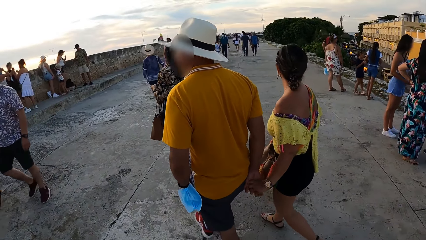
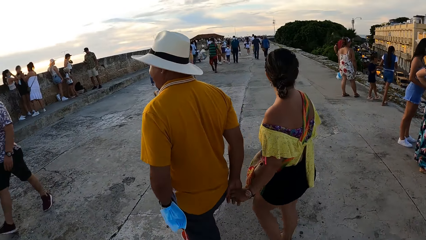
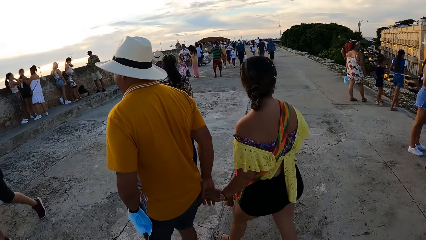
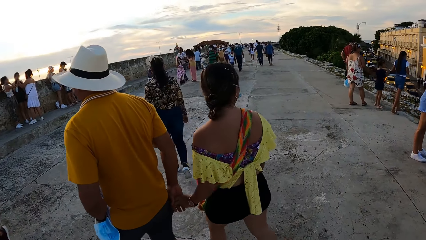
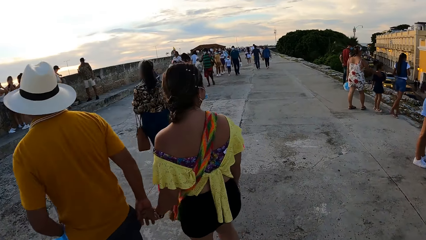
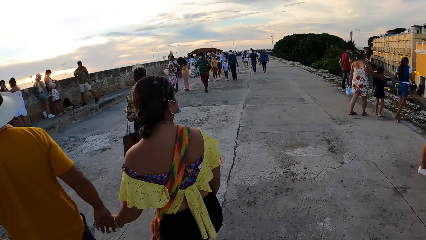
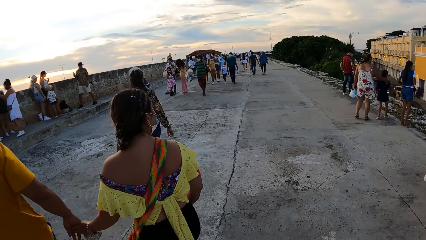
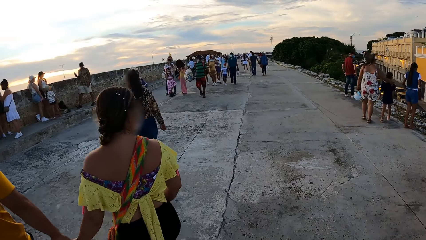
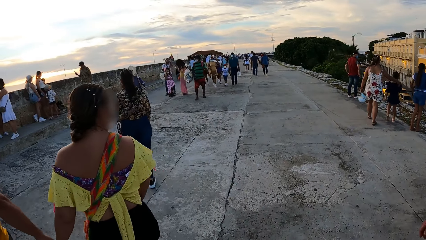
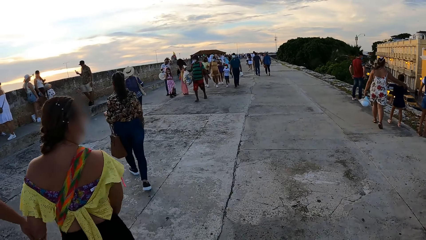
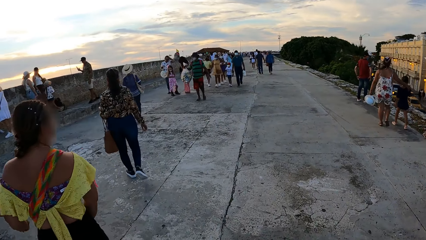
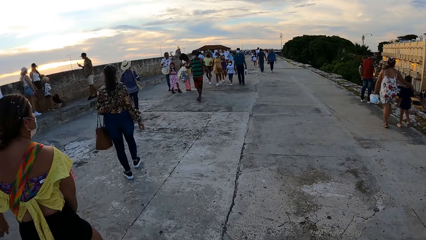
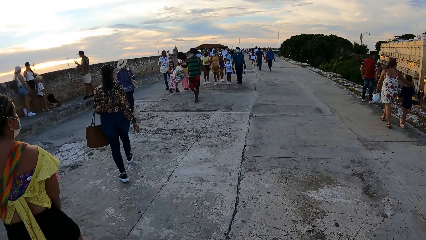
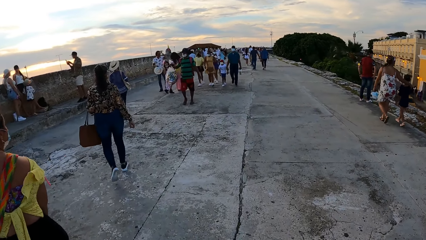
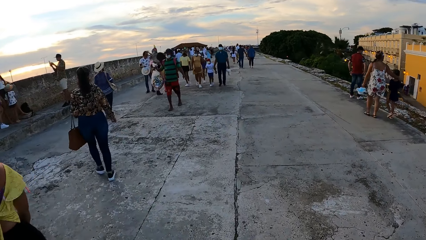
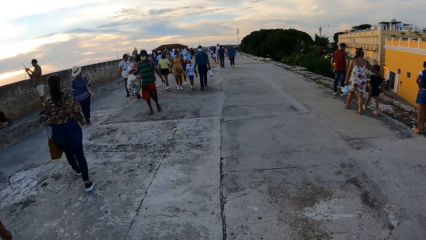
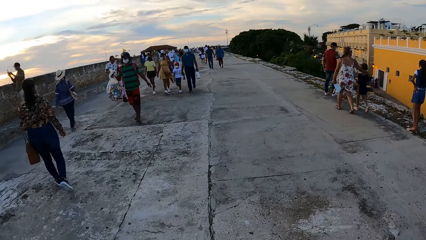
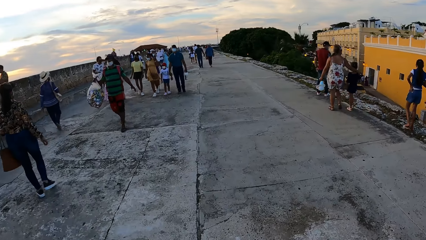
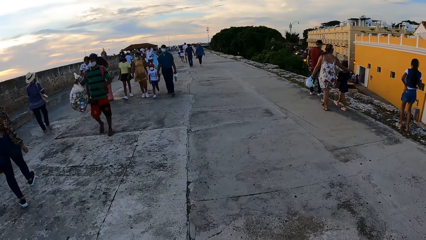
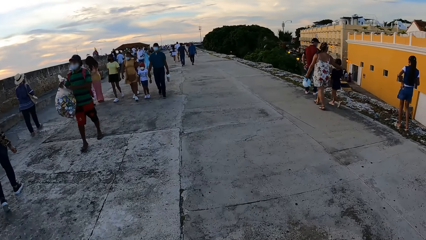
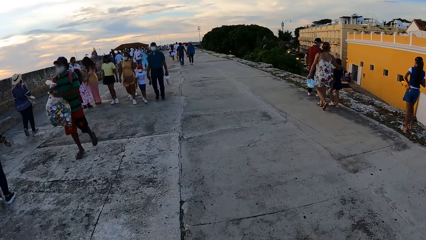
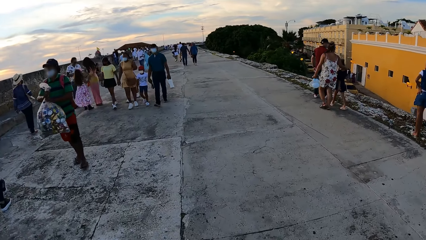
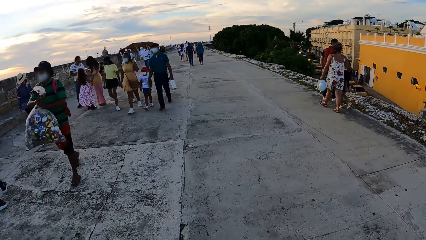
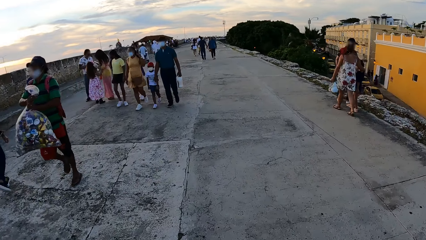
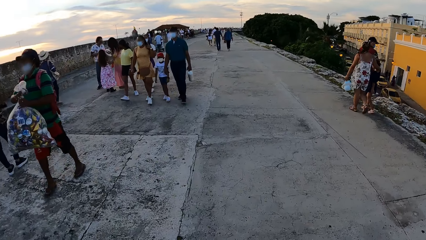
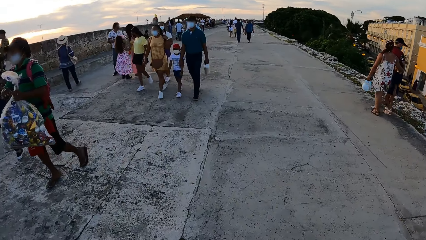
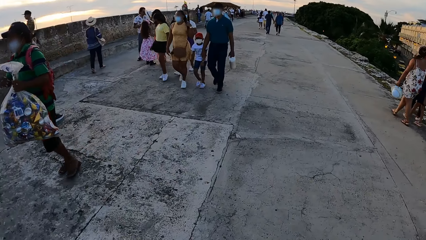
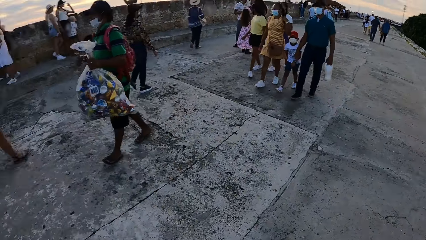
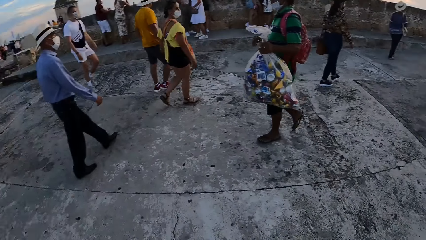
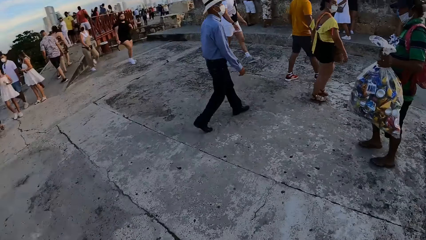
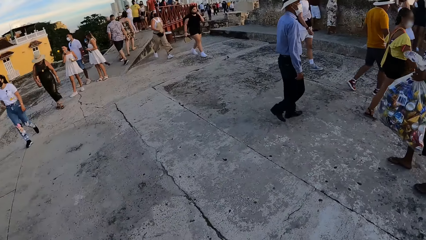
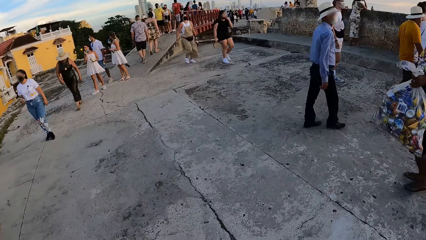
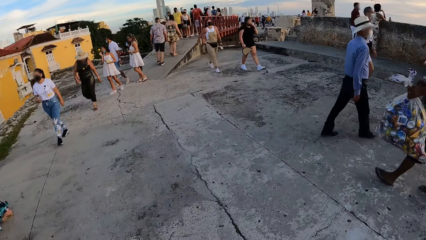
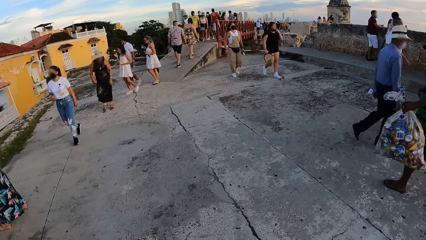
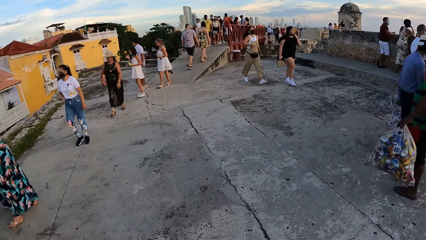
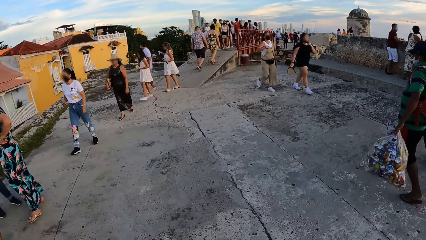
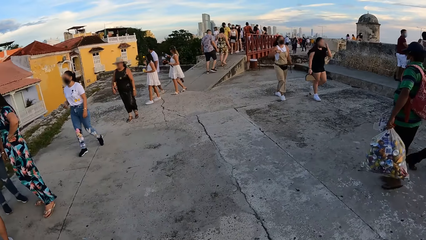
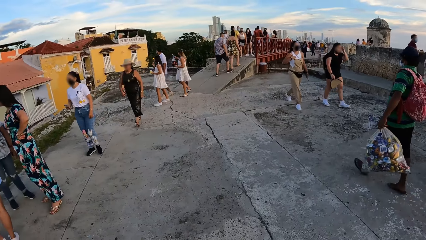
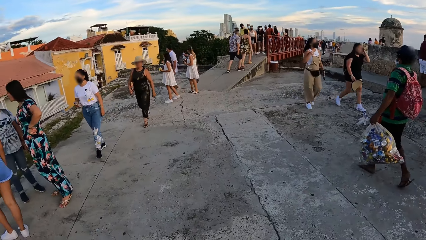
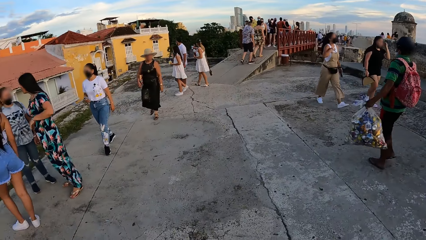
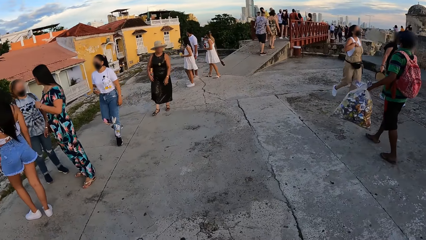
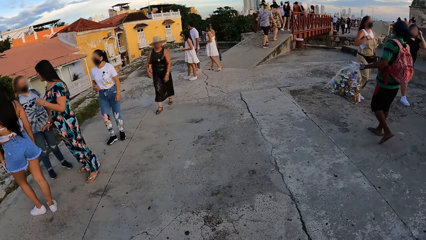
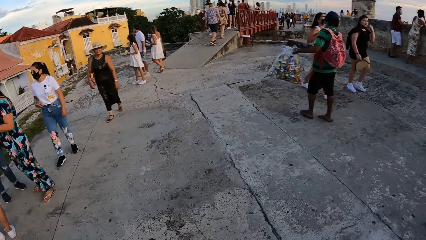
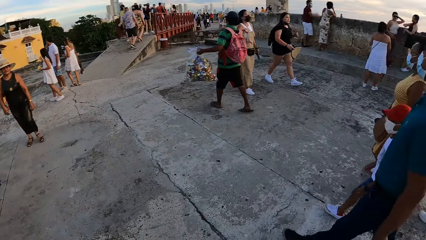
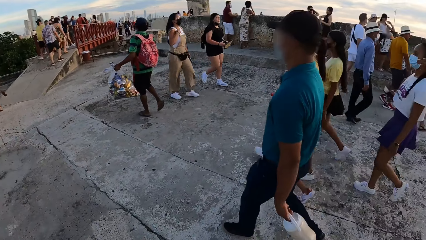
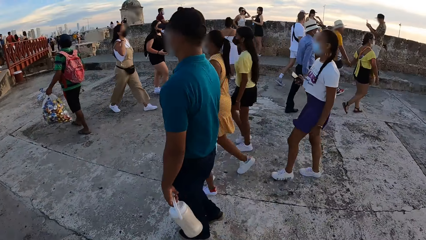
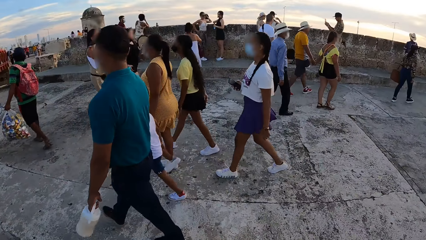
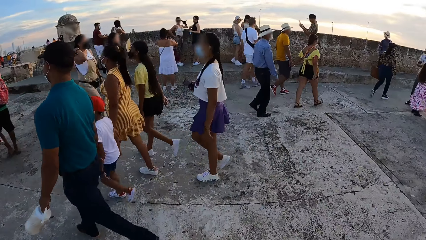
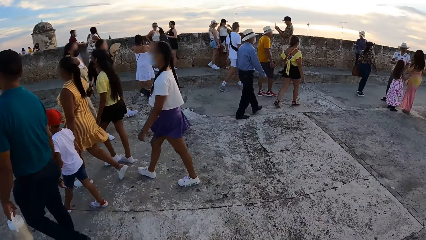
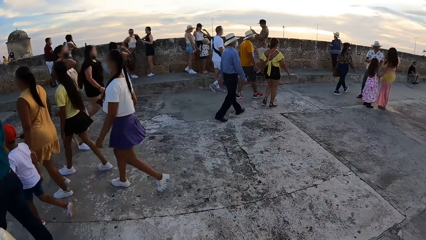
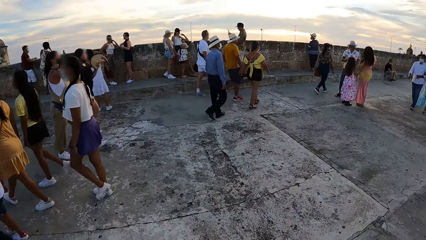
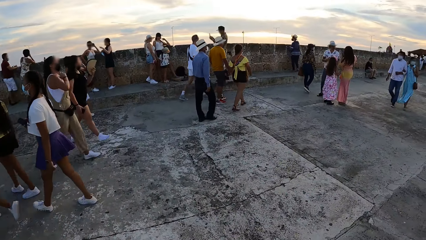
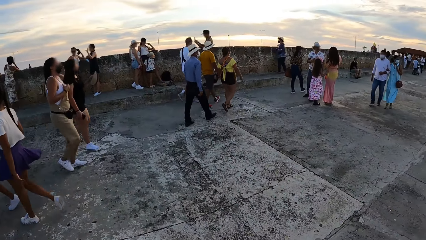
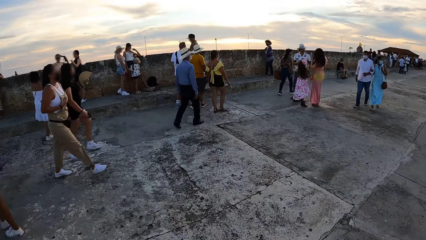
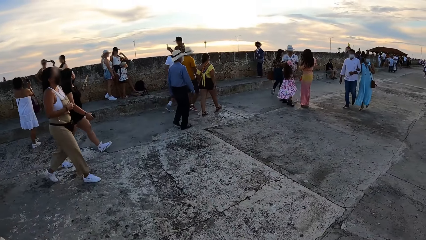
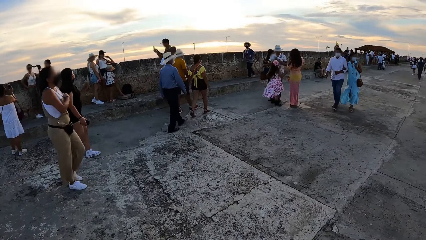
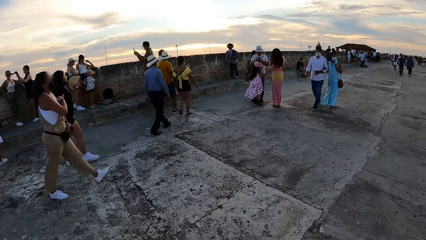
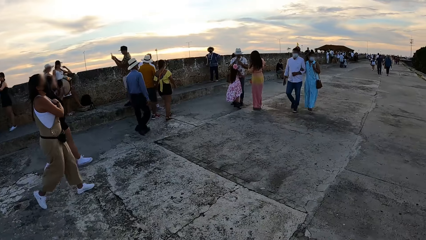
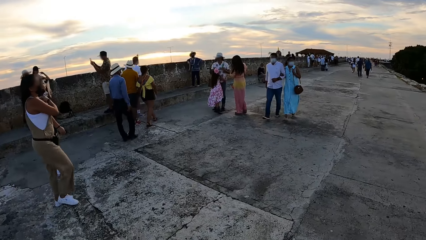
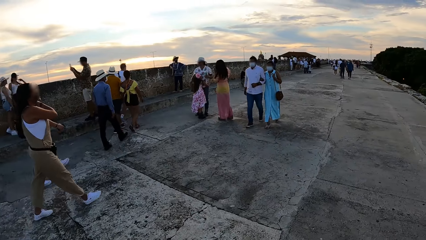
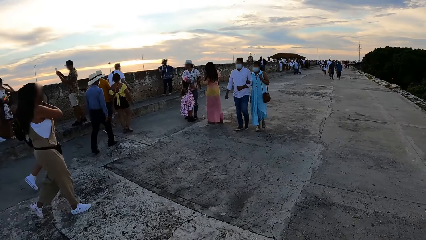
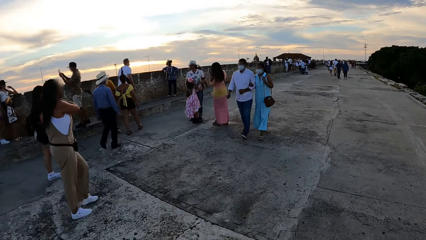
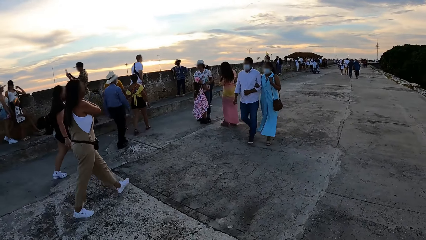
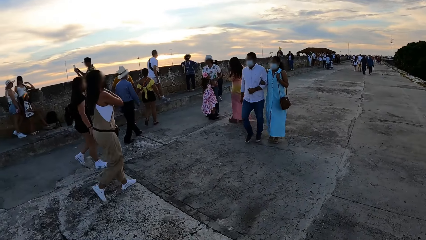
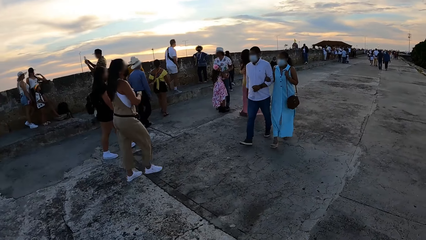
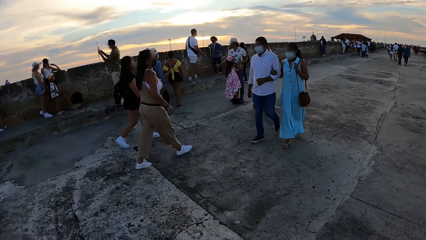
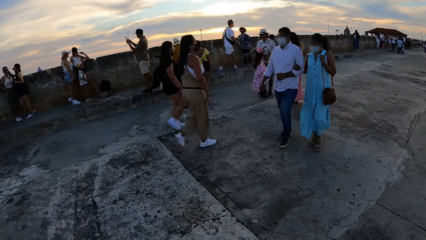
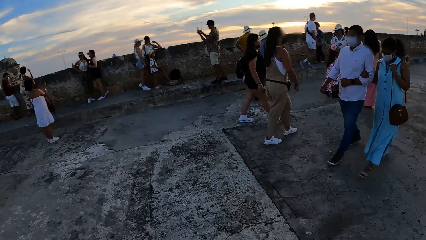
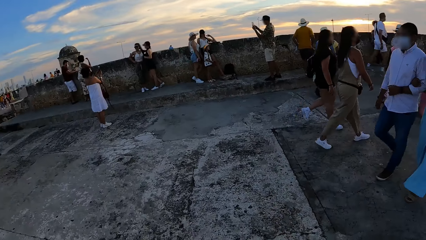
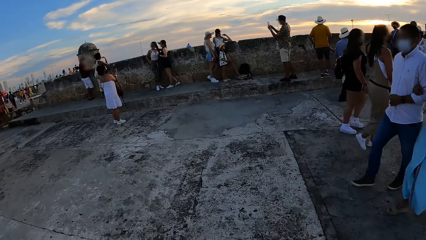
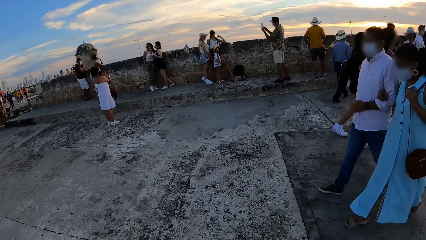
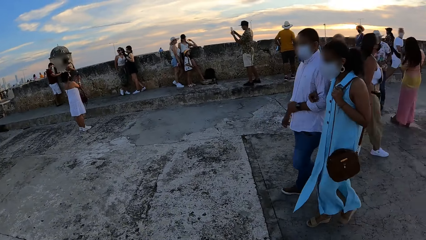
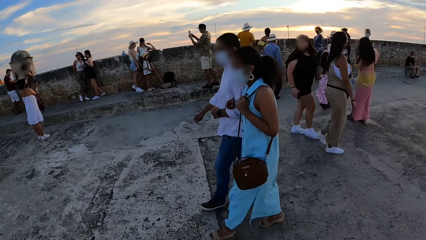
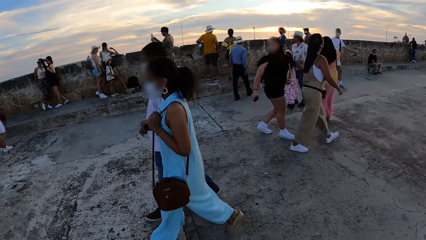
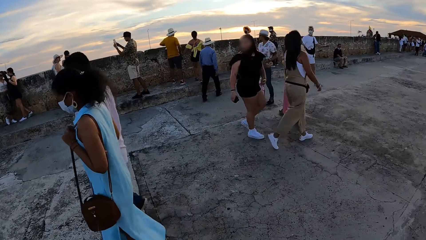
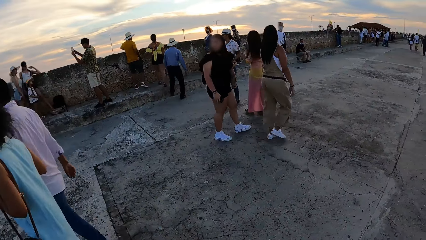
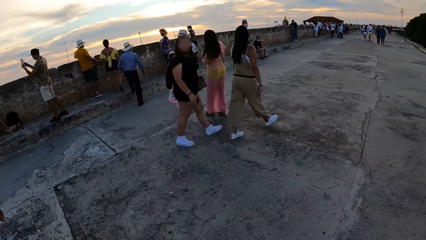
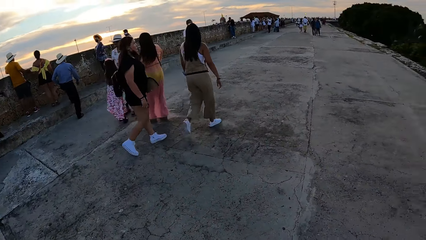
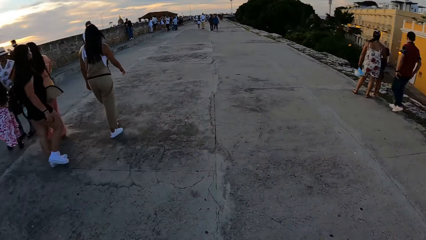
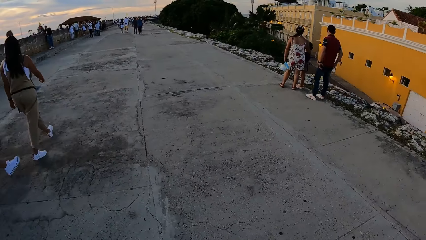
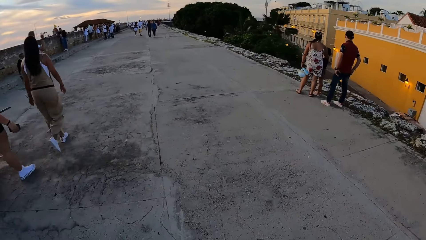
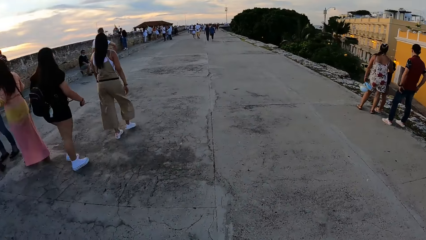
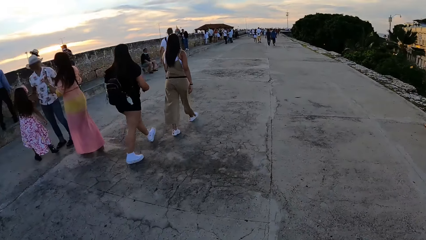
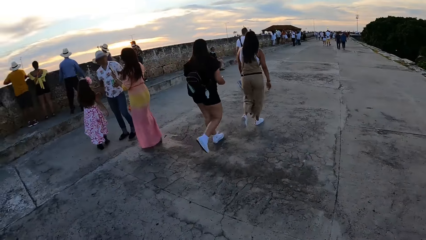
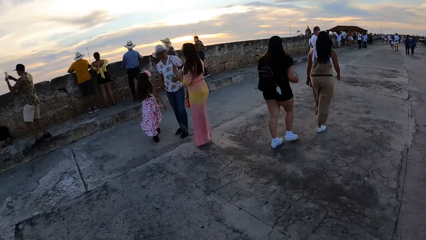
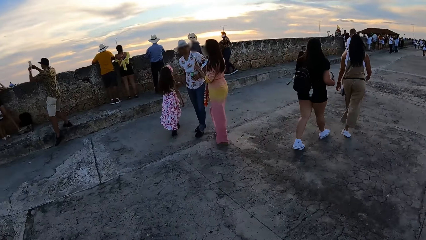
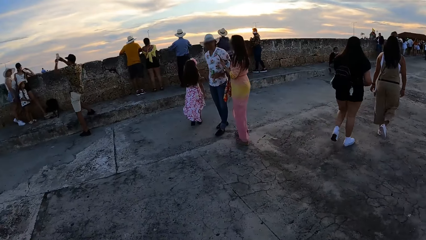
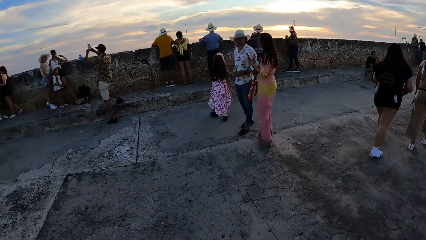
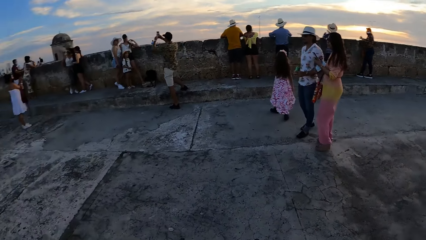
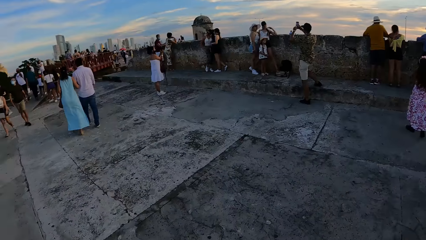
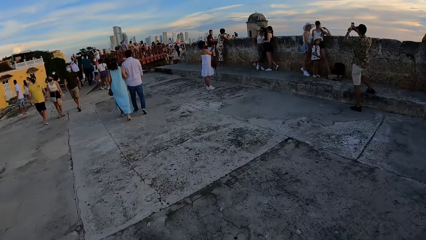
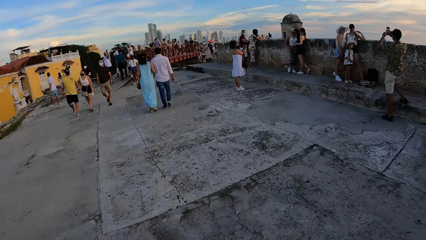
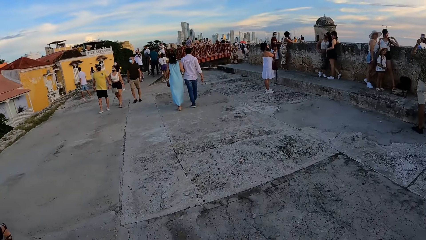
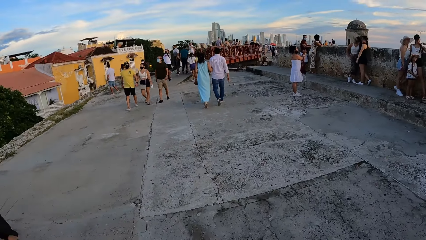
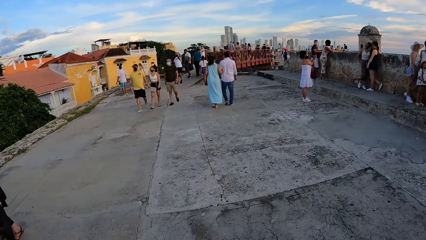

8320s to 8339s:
The camera wearer looks around. A woman walks in the walkway.
